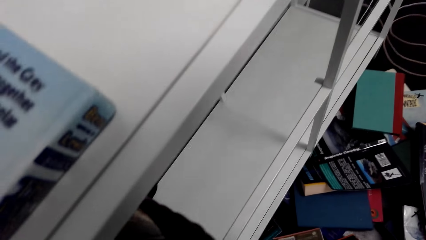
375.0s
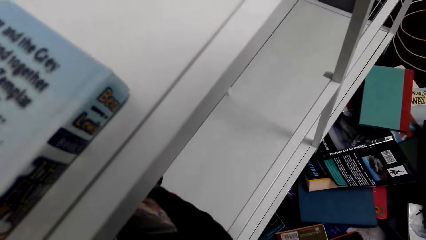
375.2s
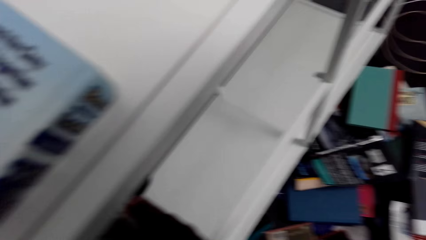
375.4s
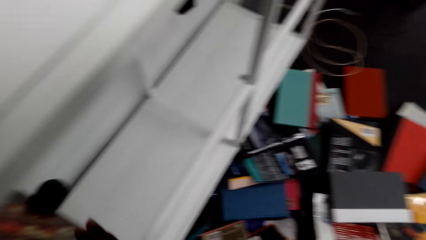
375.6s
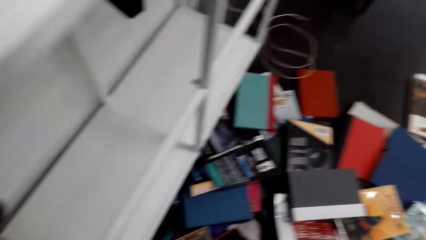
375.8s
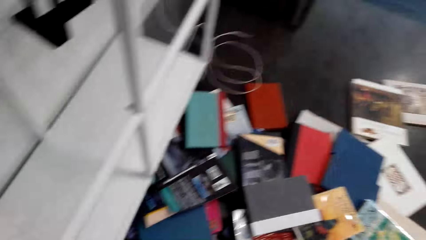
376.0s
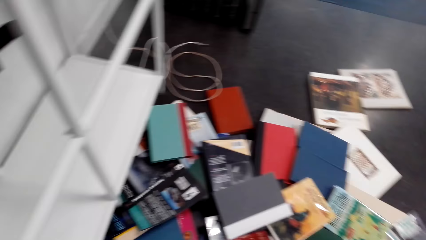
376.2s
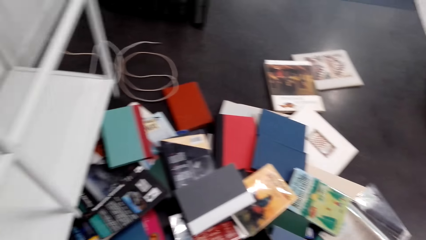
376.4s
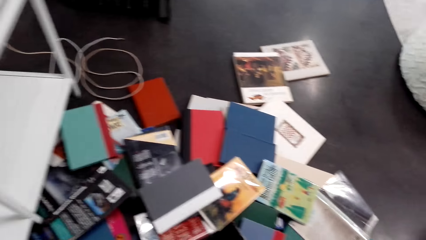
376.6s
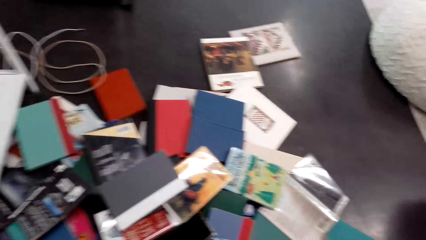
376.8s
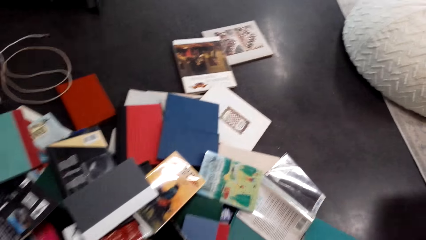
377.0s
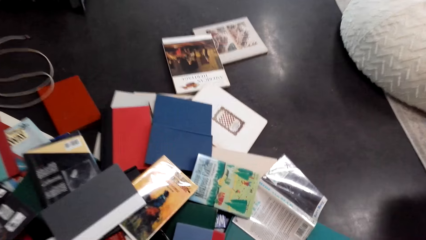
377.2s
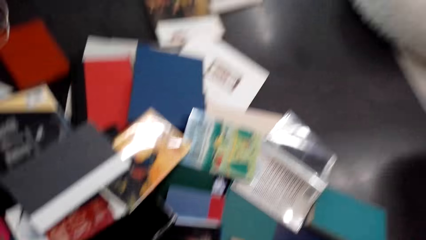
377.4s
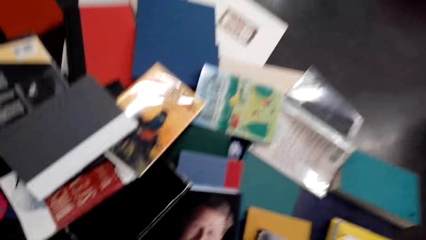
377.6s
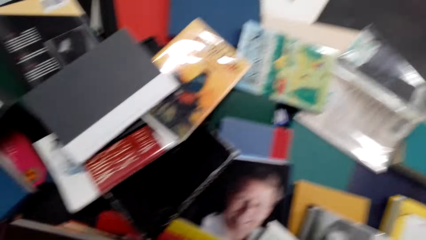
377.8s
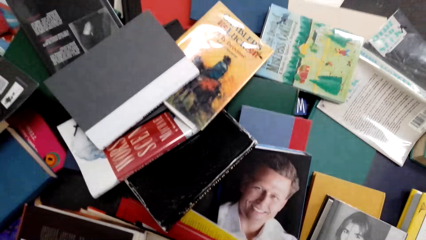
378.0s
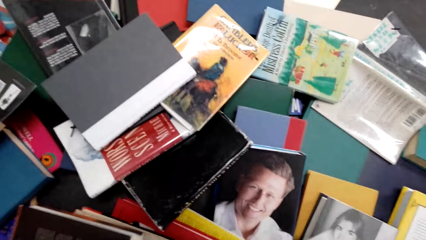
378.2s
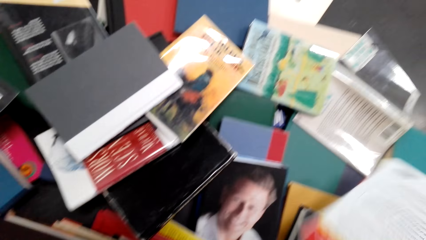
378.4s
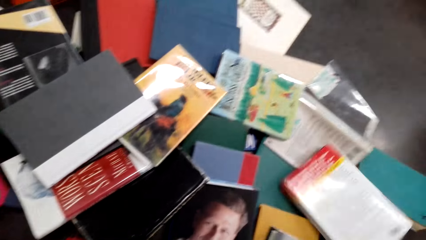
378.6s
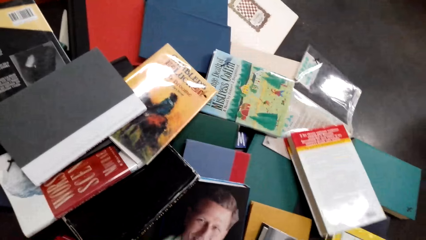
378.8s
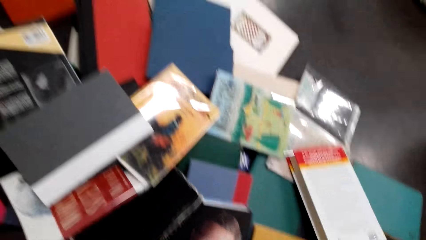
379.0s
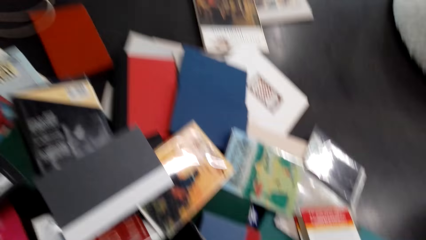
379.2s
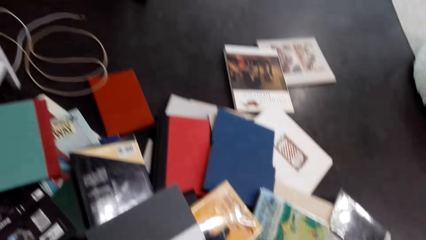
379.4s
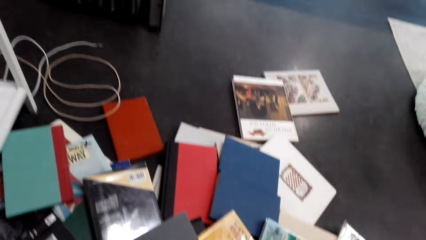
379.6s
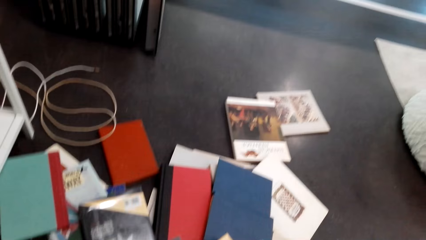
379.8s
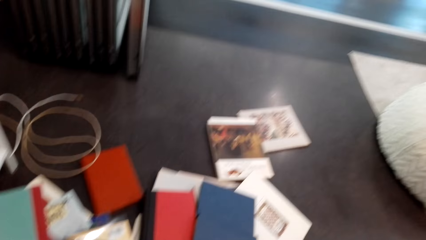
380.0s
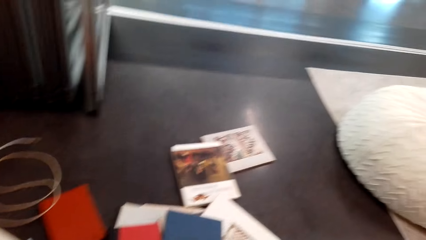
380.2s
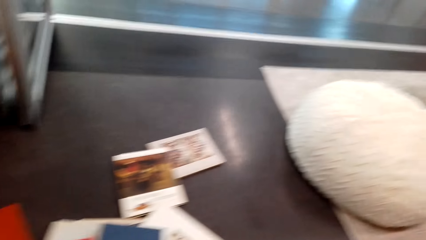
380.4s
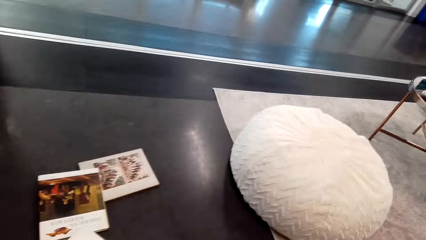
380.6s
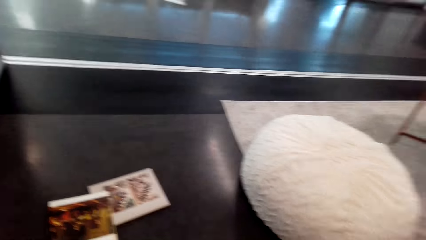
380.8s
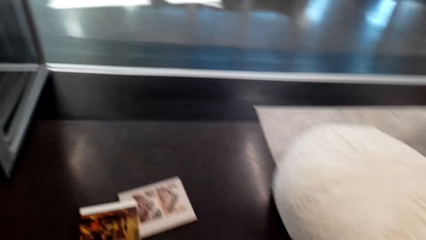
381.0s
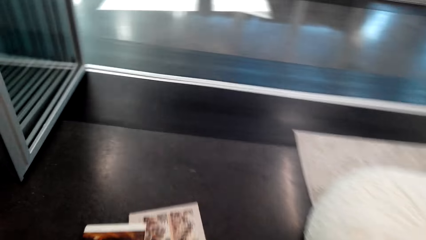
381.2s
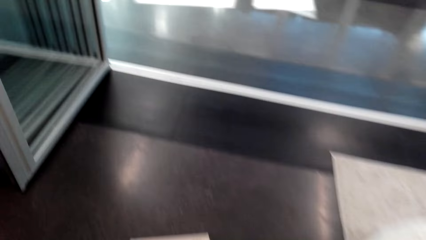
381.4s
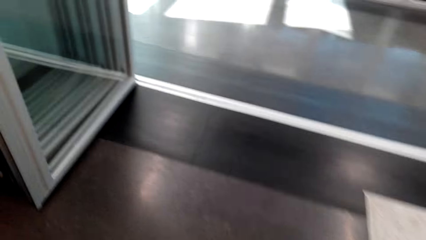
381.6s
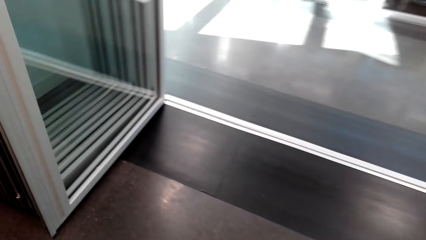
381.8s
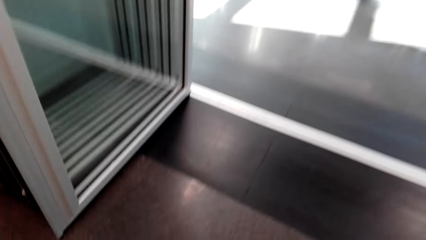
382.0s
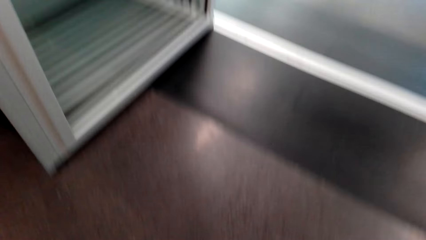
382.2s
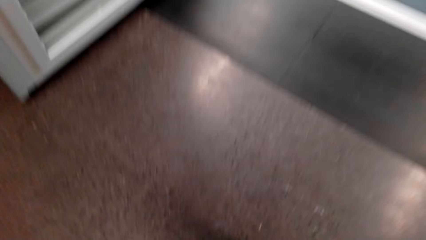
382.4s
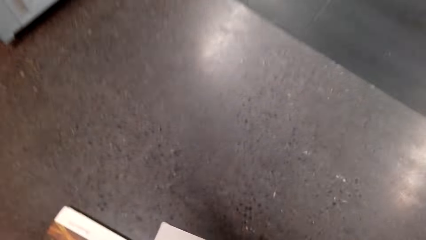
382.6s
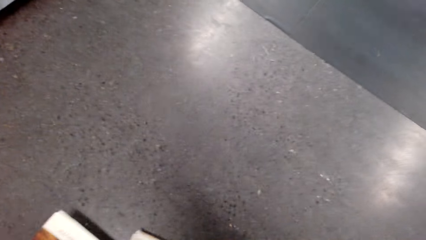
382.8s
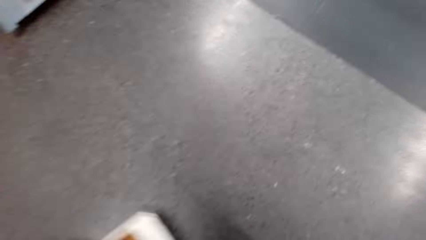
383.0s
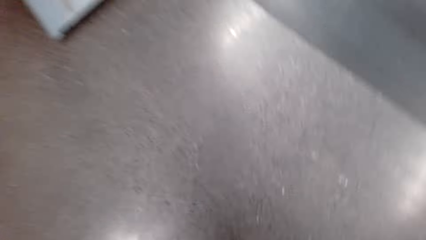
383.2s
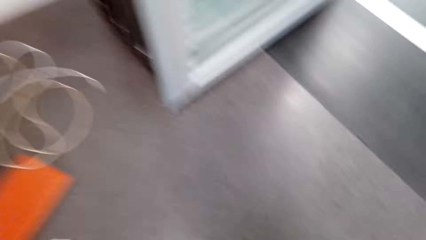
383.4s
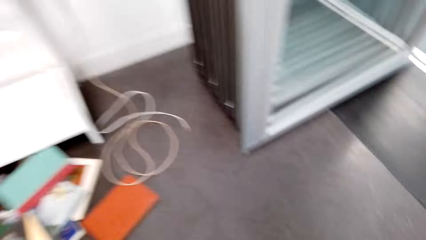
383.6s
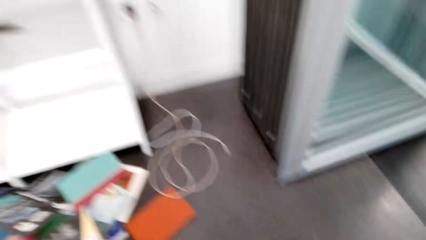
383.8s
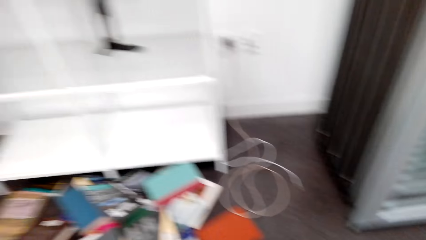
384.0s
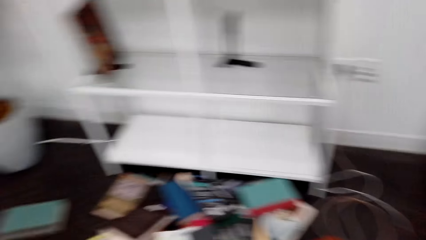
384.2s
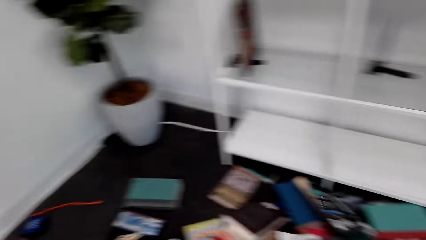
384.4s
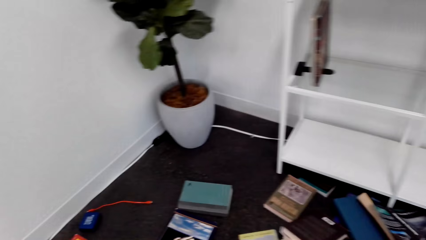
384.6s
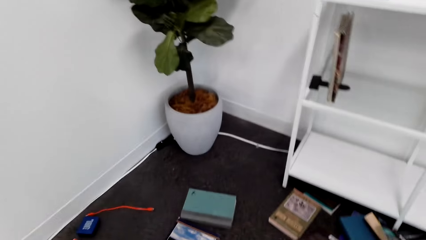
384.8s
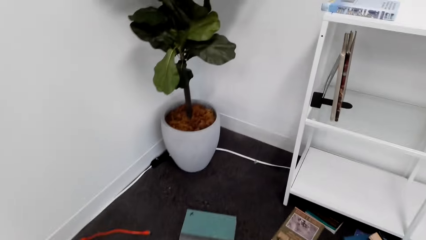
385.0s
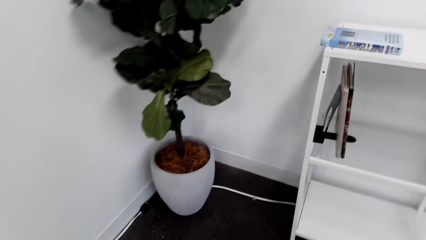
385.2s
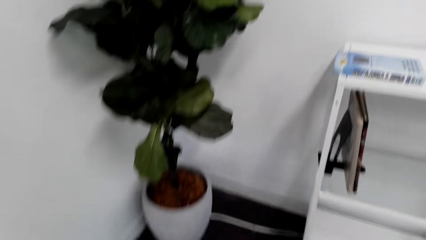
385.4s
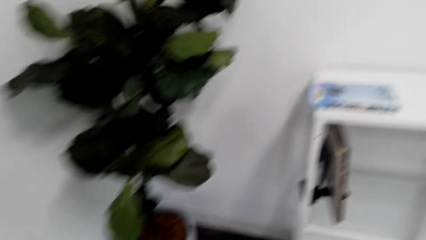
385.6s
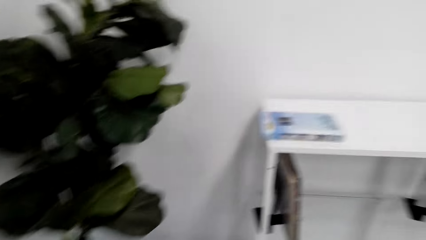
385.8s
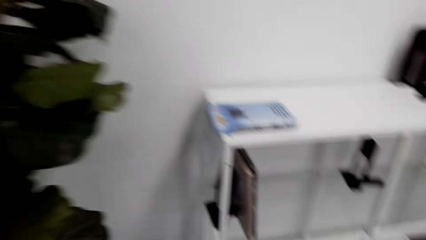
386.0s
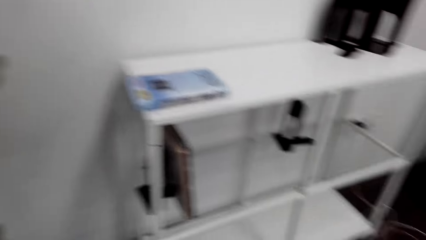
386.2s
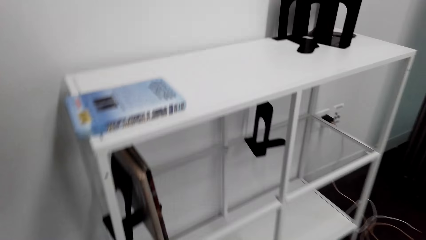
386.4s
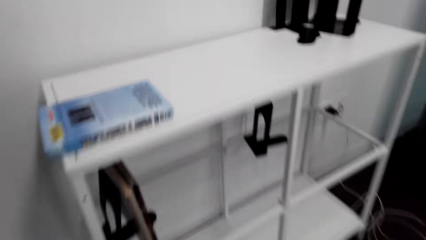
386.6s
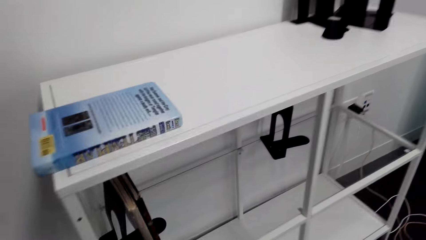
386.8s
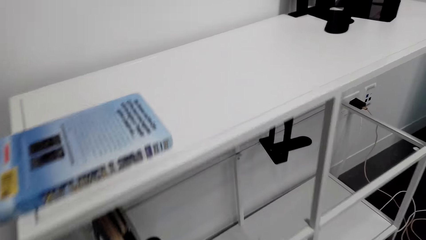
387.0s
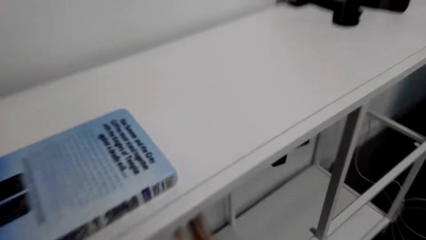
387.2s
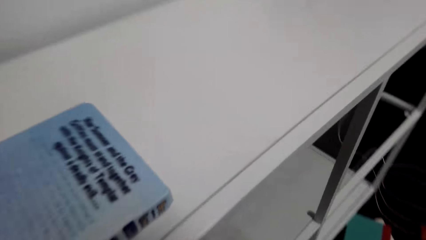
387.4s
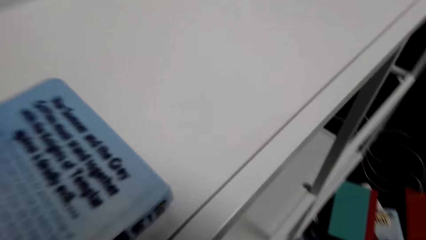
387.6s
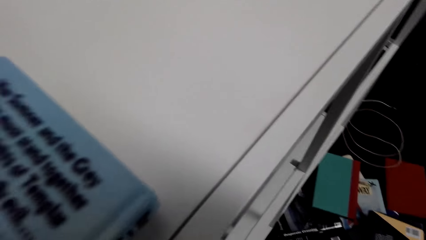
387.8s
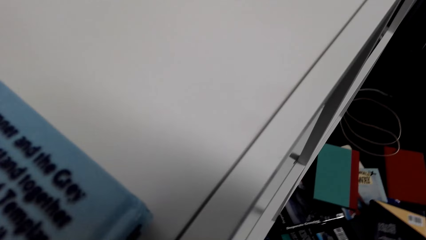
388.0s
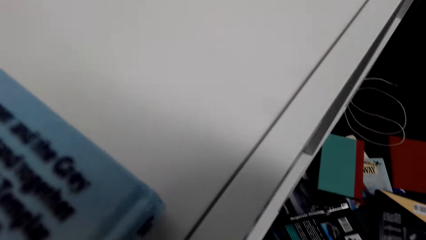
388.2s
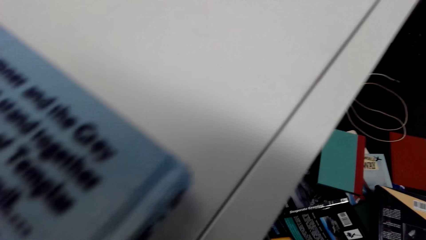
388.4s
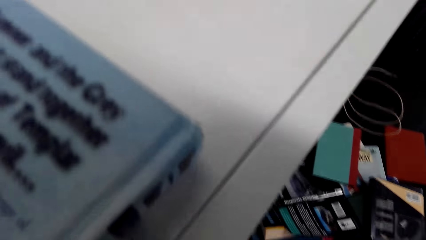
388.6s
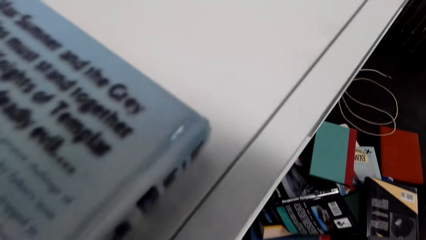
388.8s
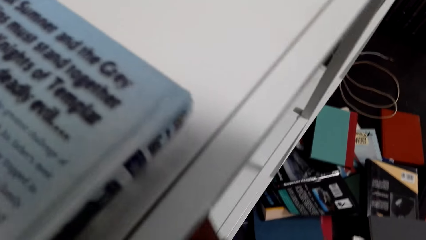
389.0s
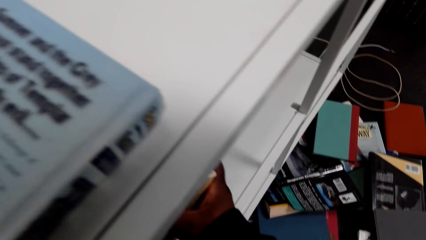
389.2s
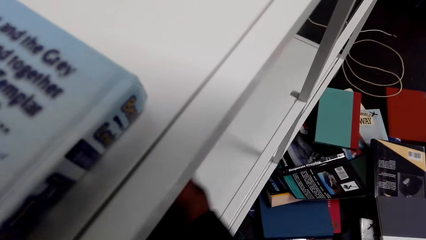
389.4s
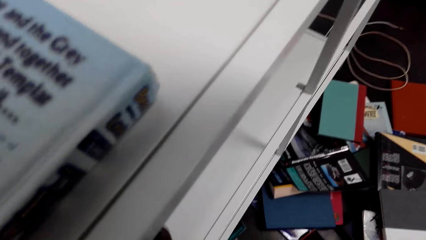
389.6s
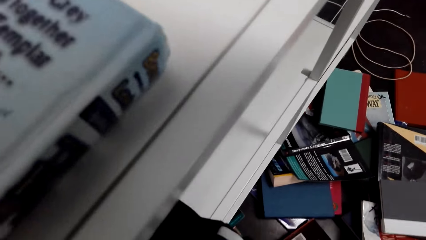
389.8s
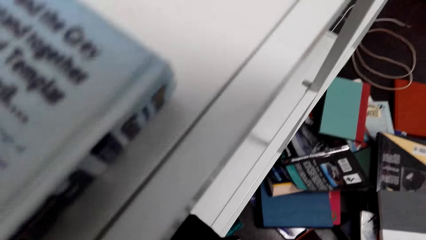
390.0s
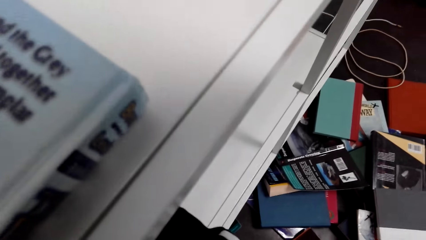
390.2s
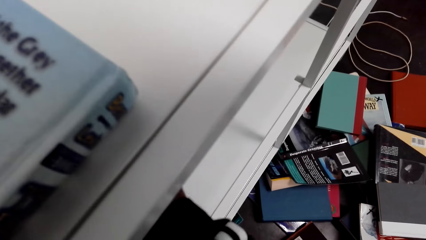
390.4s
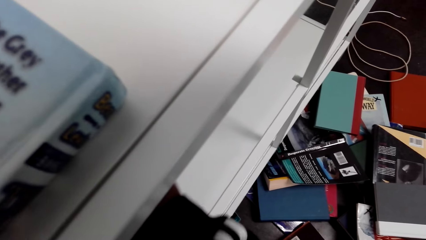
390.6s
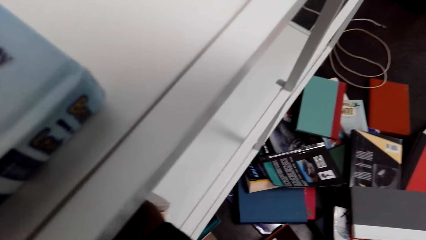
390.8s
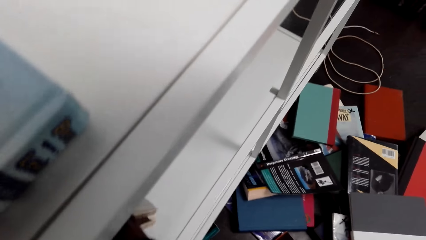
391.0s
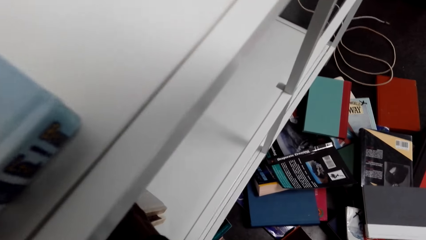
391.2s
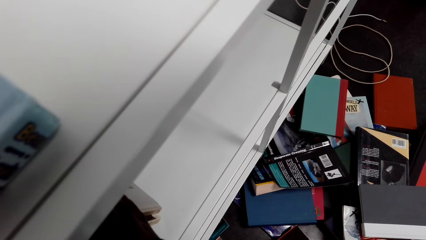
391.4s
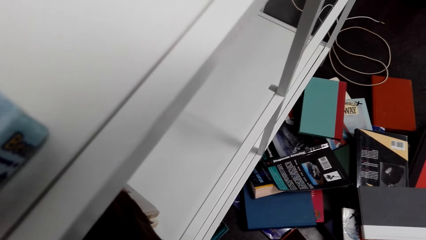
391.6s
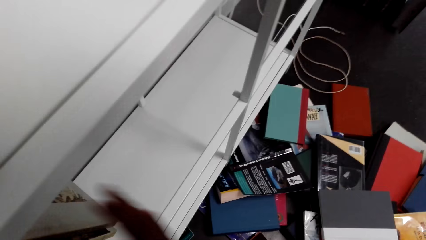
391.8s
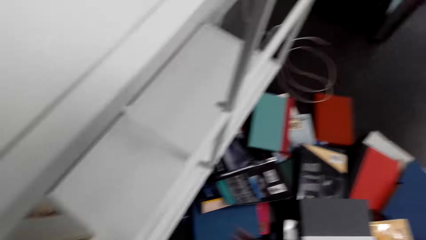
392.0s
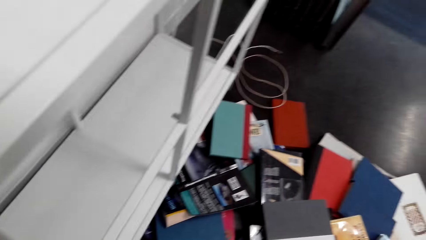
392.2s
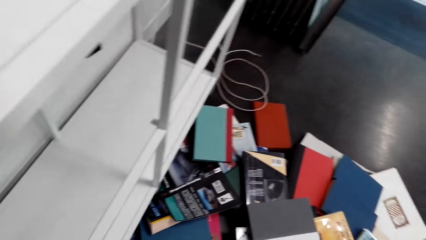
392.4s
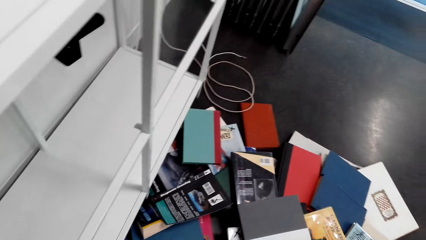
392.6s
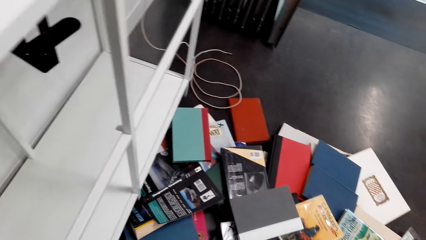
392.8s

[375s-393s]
The camera wearer adjusts a book on the floor. They pick up the book. They walk around in the house. They pick up books. They walk towards the bookcase. They bend towards the bookcase. They arrange books in the bookcase. They put a book on the shelf.
